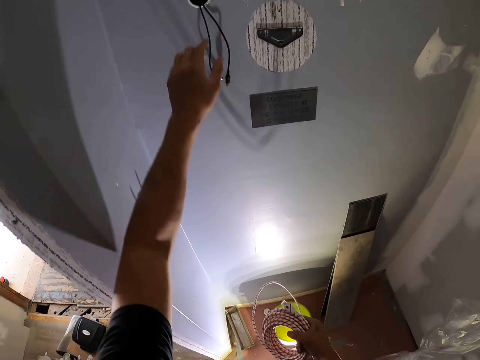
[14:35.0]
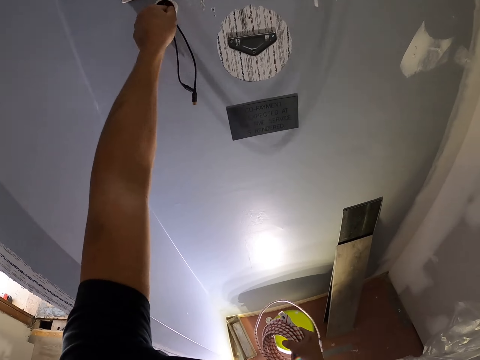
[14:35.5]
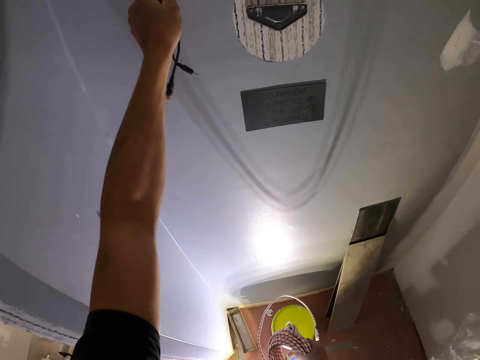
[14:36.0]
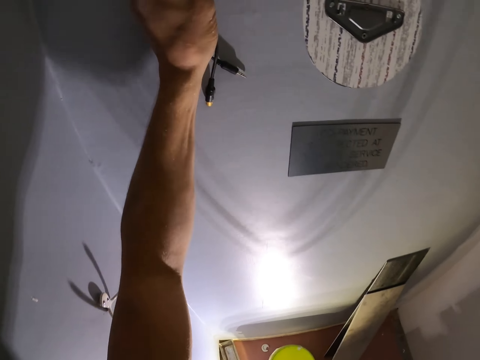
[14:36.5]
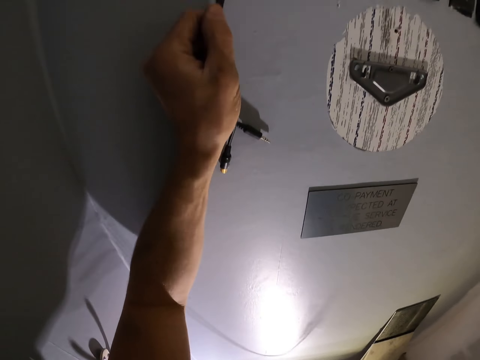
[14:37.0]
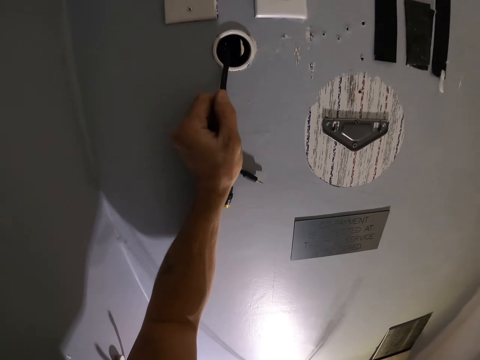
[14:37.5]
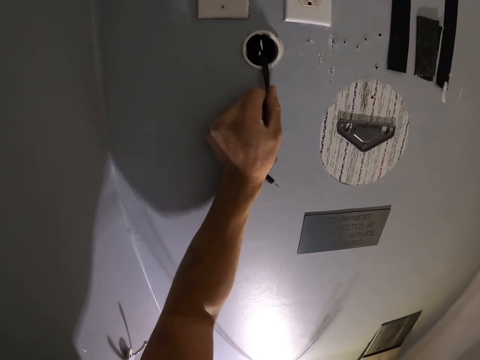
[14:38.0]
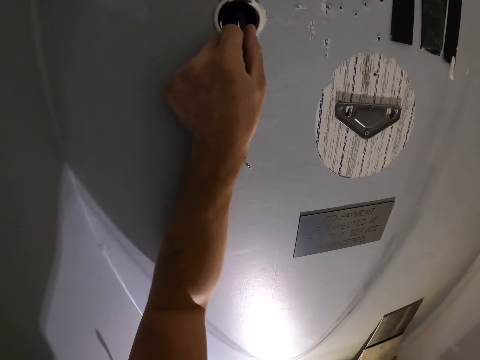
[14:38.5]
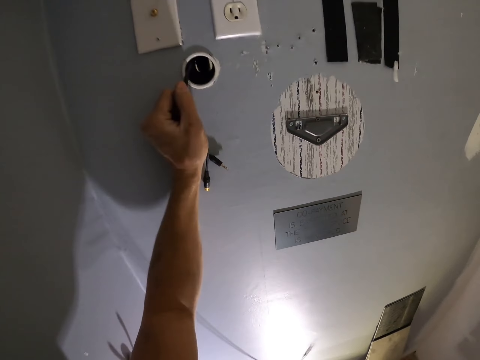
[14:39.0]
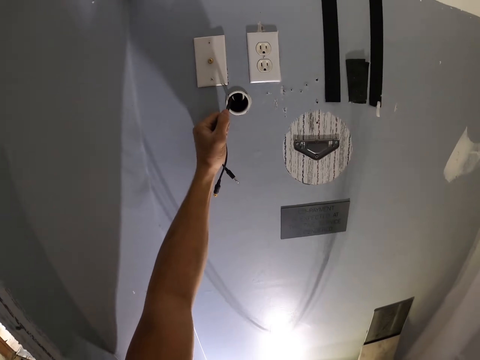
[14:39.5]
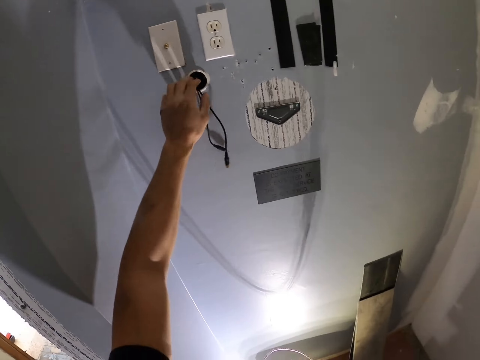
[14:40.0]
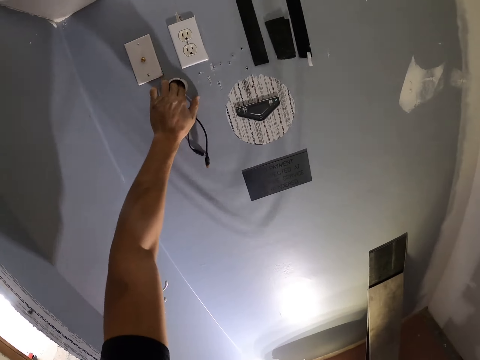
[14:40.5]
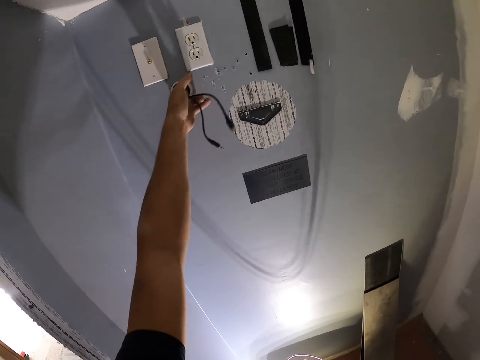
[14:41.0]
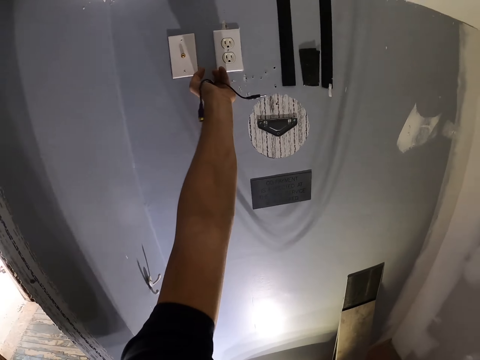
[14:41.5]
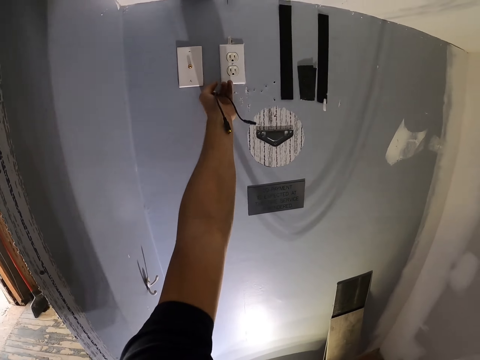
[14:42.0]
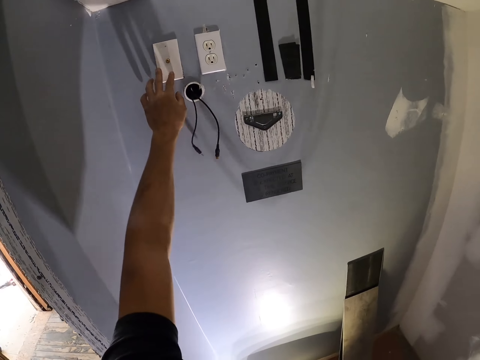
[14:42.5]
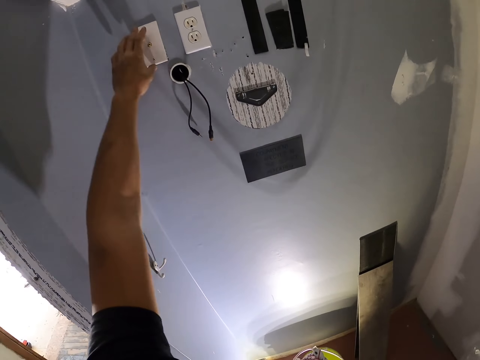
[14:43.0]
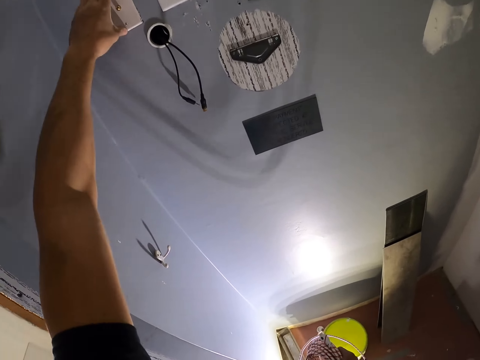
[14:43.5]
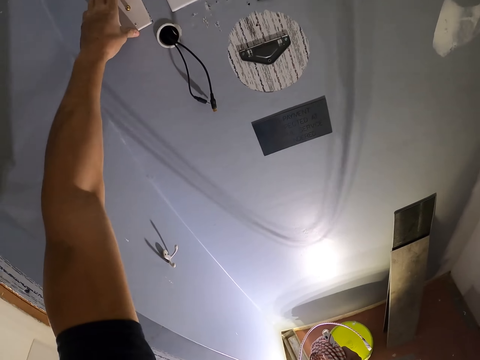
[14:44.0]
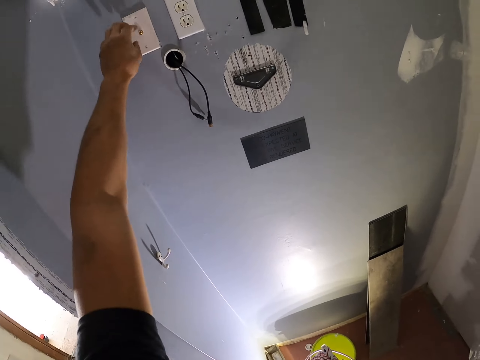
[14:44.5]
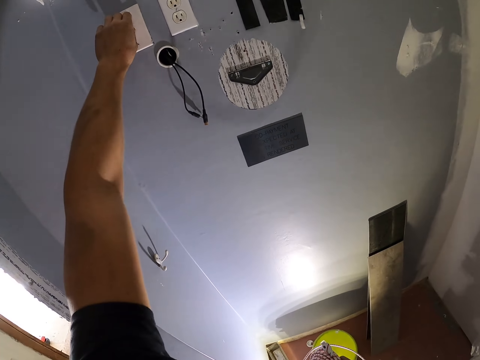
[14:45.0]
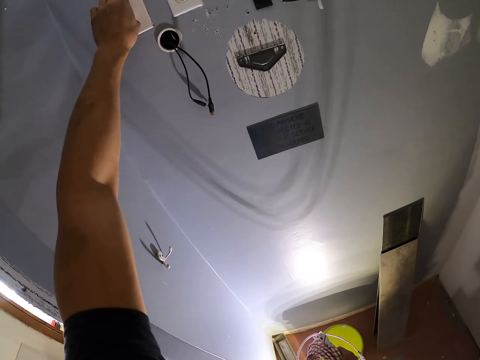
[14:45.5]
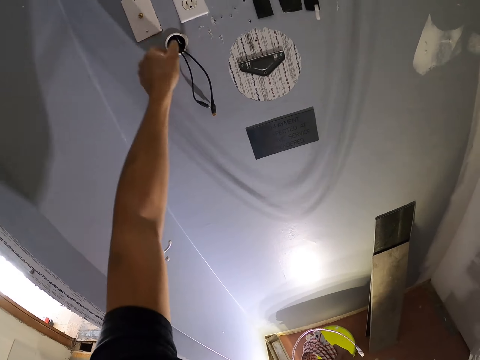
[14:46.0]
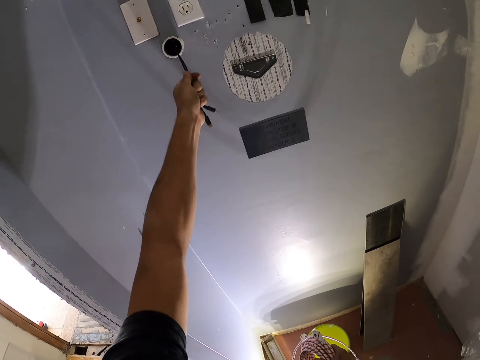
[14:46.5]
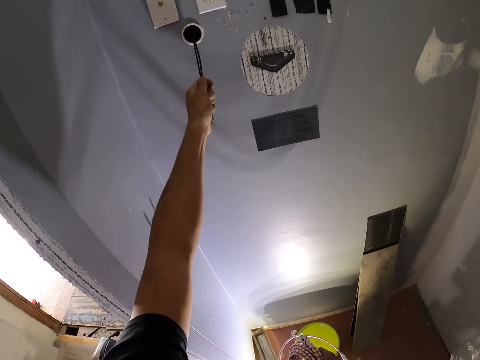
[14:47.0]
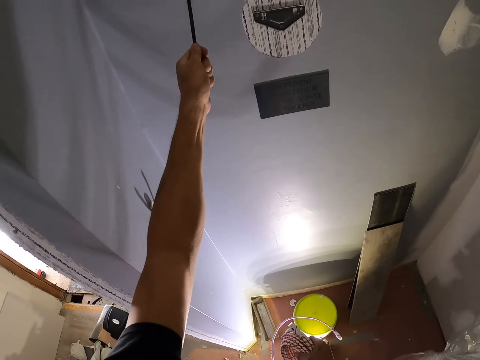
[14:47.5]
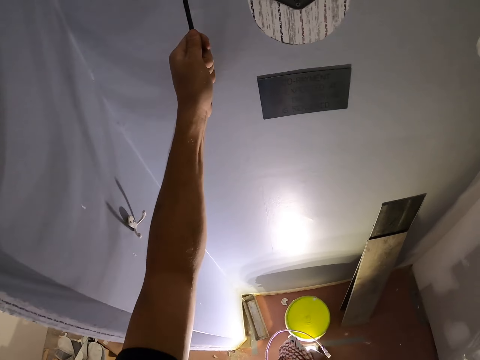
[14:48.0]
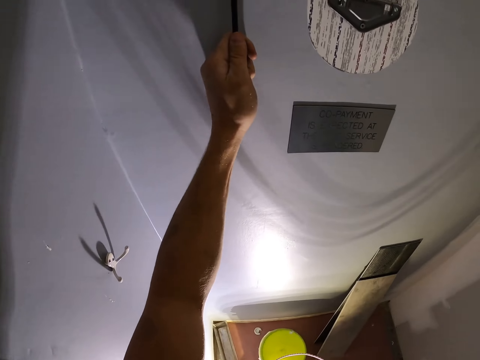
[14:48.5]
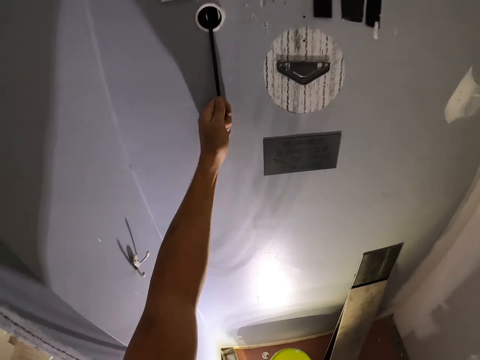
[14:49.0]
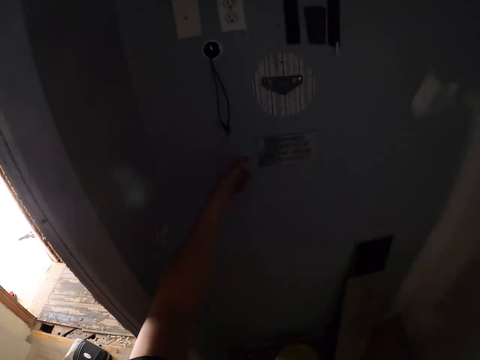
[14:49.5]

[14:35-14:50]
The camera wearer dips his fingers inside a hole on the wall. He pulls the wire on the wall. He dips his fingers inside the hole on the wall. He touches the socket with his right hand. He pulls the wire on the wall.

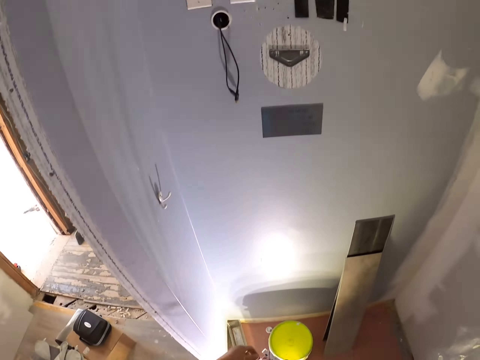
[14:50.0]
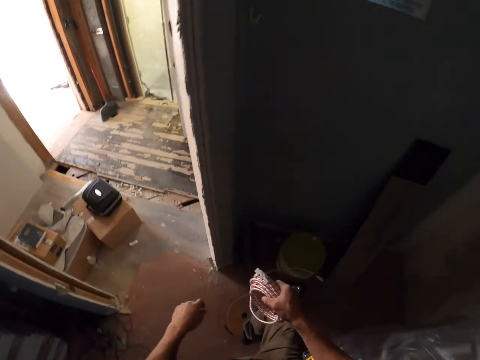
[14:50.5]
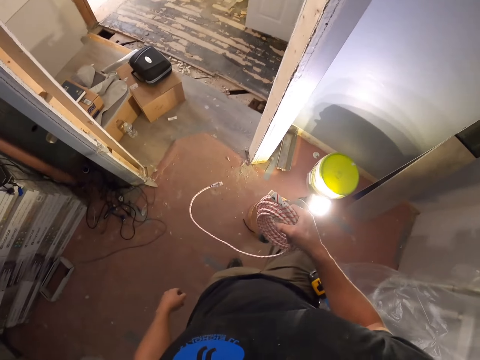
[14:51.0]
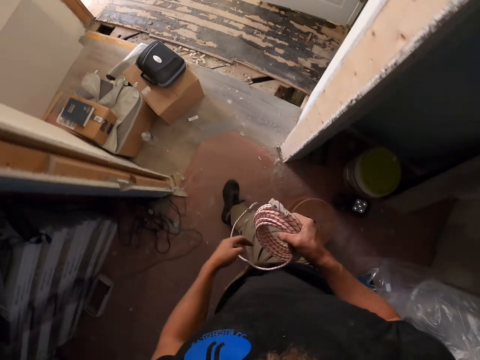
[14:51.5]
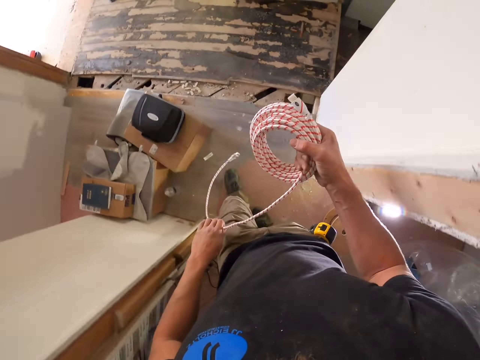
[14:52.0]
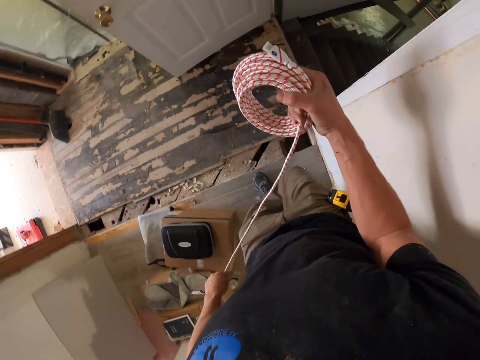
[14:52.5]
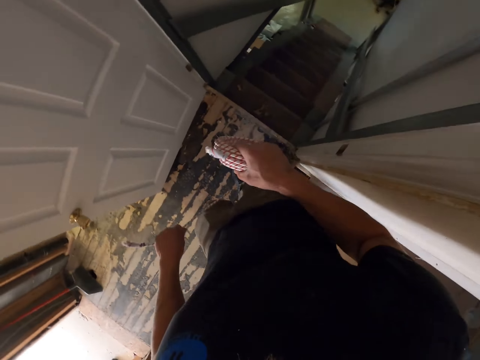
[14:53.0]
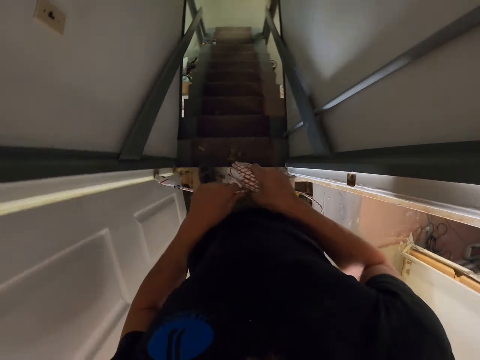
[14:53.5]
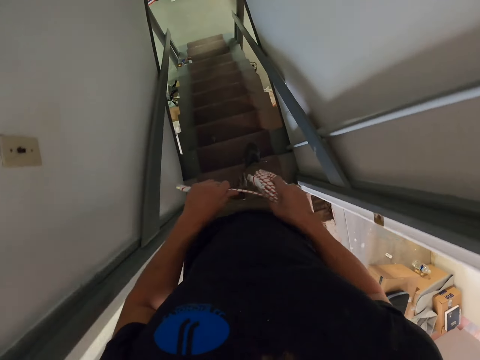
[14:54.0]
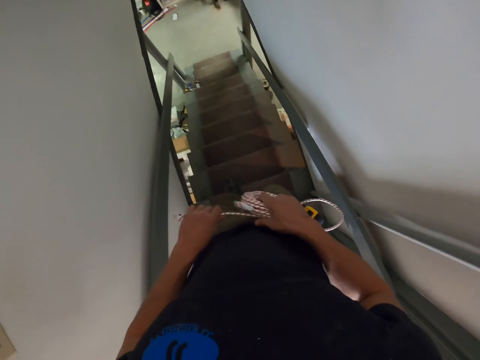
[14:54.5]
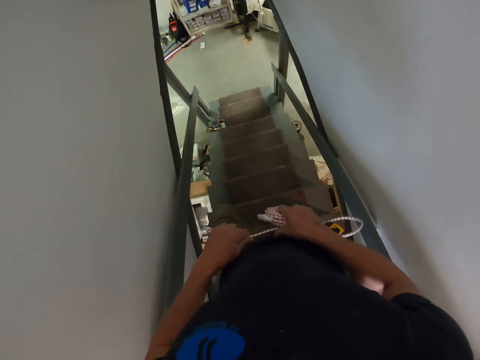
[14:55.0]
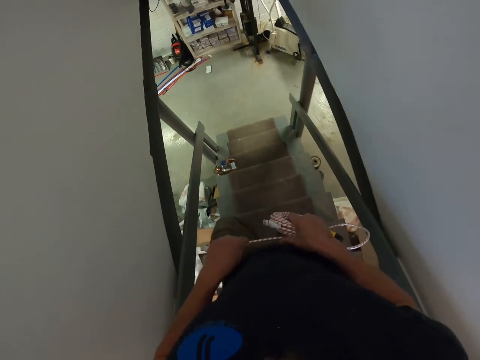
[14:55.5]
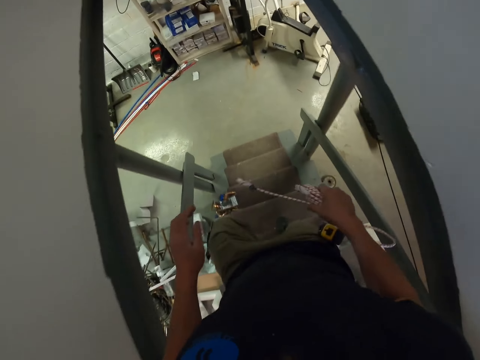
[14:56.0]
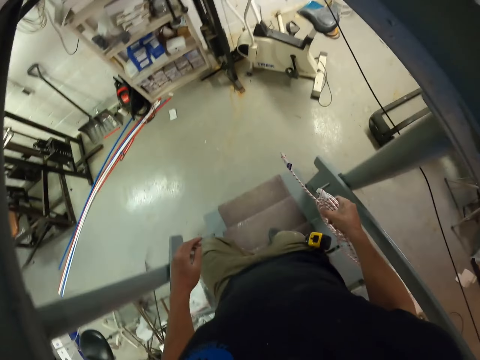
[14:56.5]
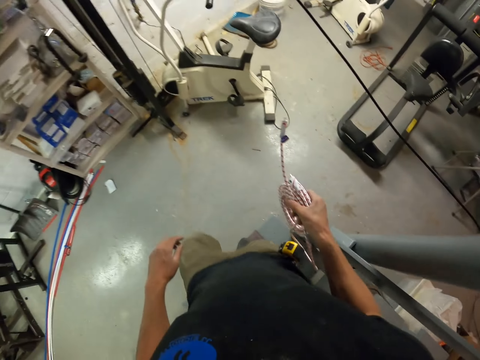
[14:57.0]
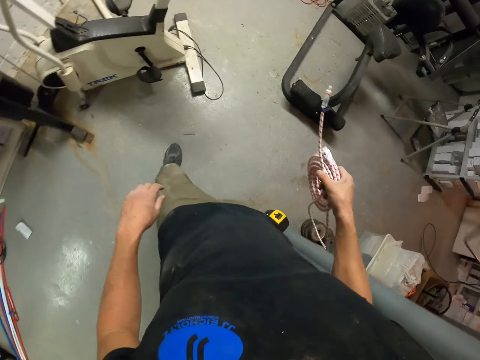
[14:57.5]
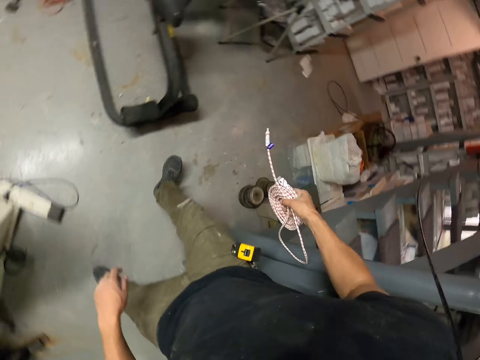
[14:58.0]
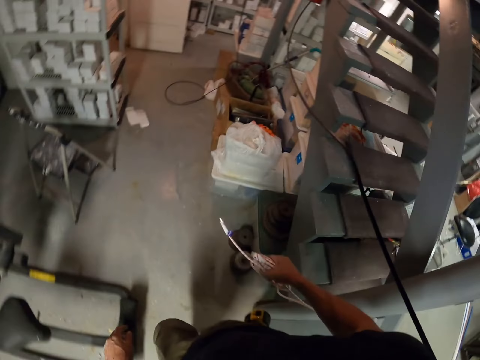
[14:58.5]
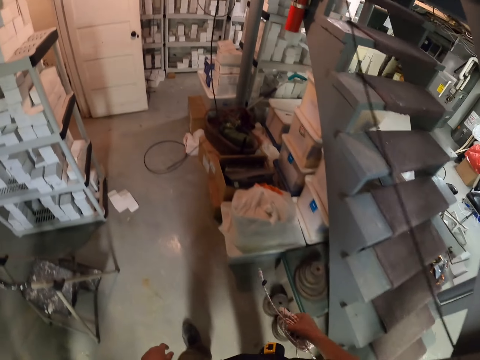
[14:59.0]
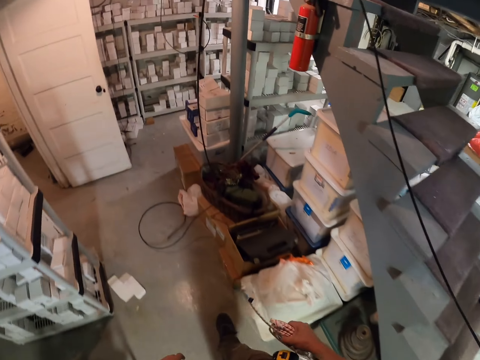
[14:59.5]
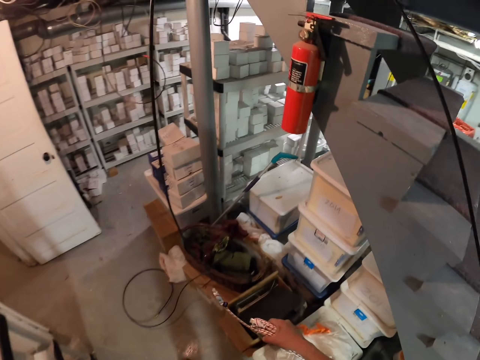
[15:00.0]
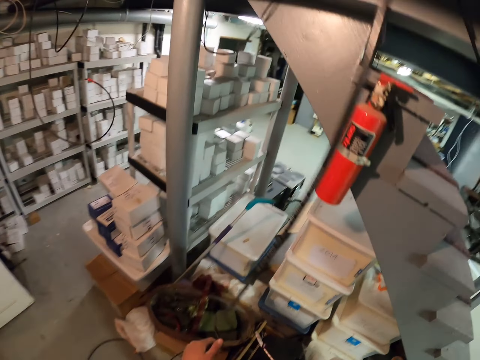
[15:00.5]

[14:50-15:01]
The camera wearer steps down from the stool. They walk around a room. They straighten the wire with the left hand and roll back the wire. They walk down the stairs. They look around.
